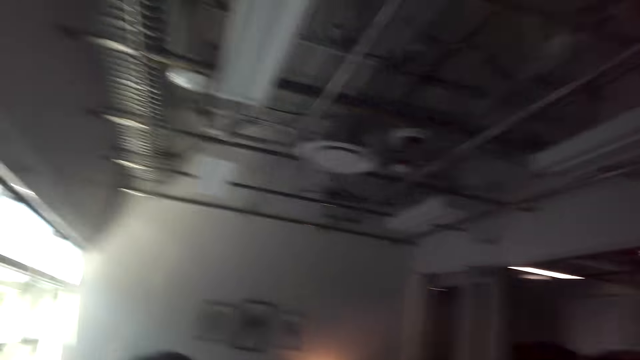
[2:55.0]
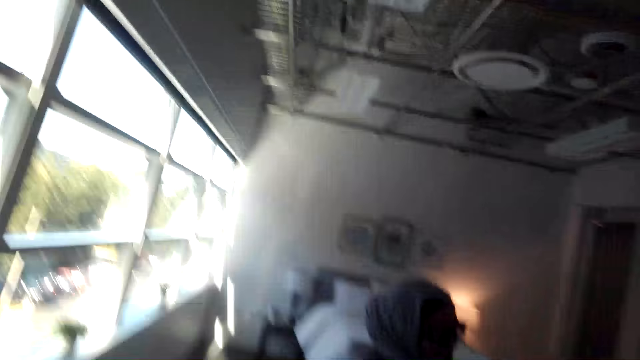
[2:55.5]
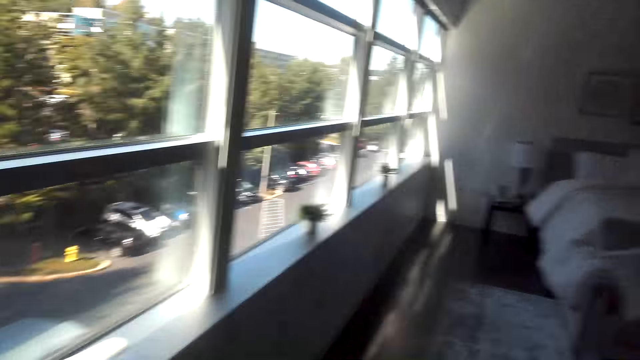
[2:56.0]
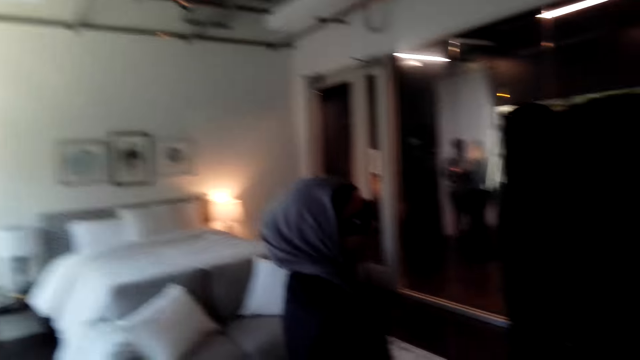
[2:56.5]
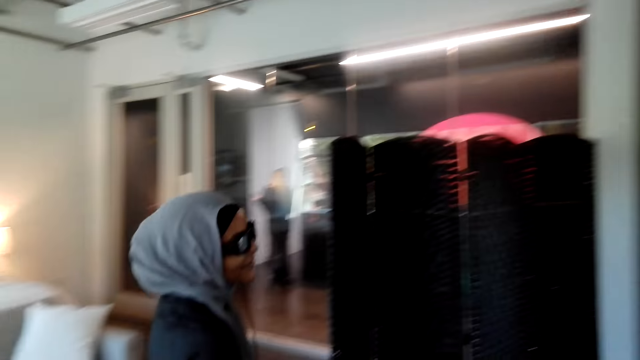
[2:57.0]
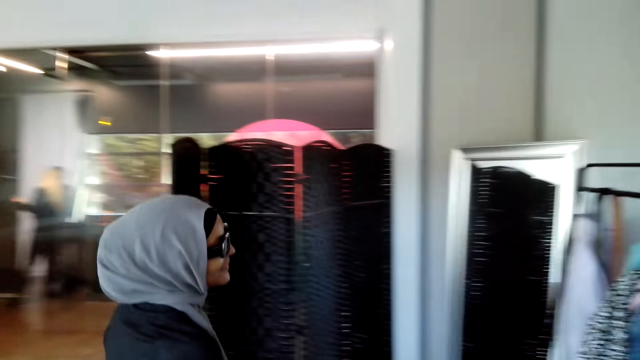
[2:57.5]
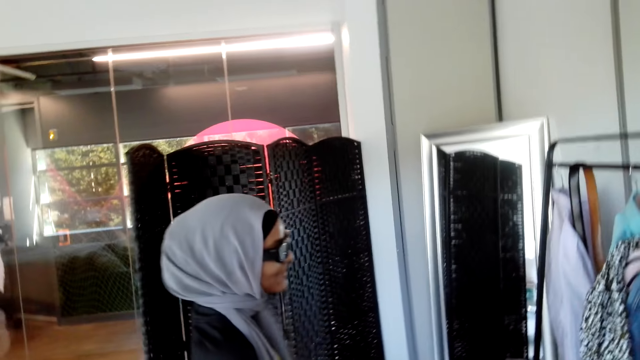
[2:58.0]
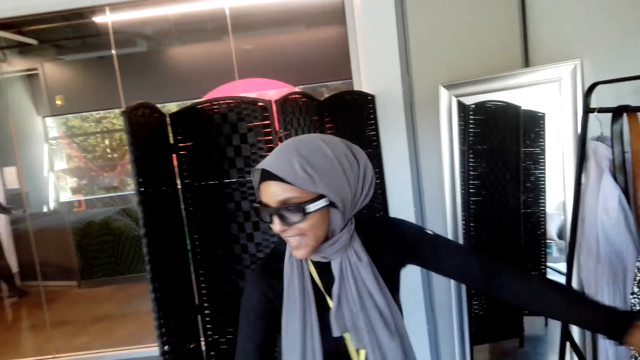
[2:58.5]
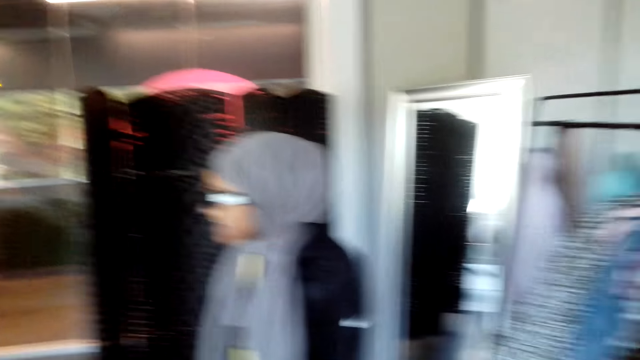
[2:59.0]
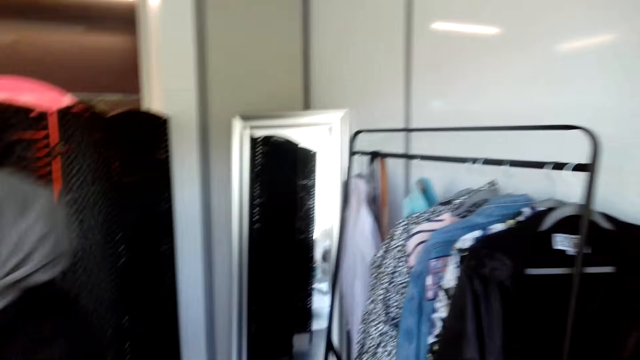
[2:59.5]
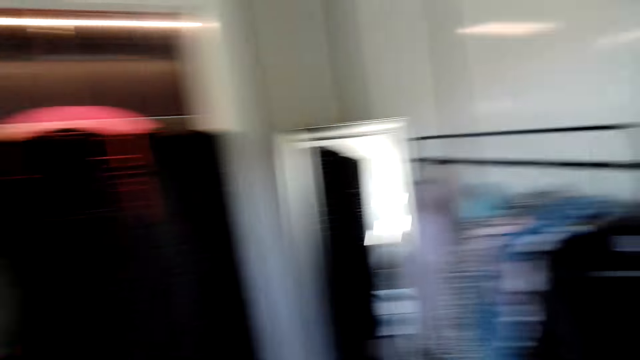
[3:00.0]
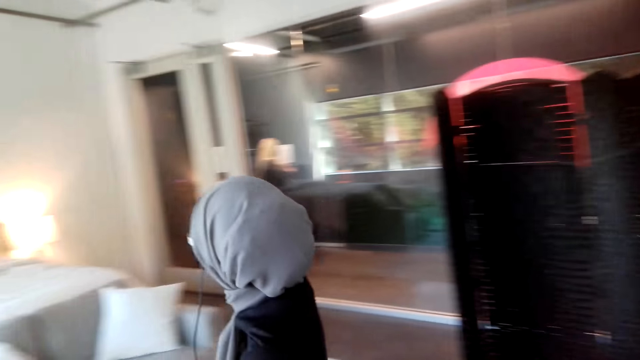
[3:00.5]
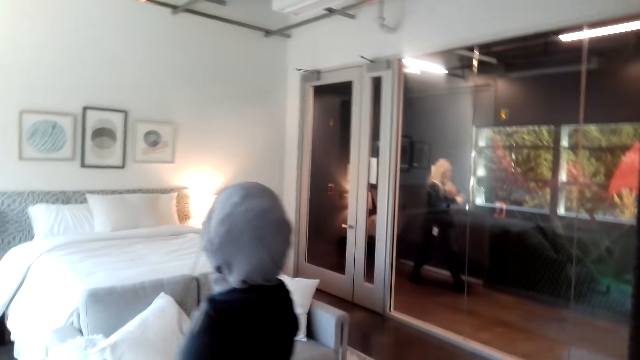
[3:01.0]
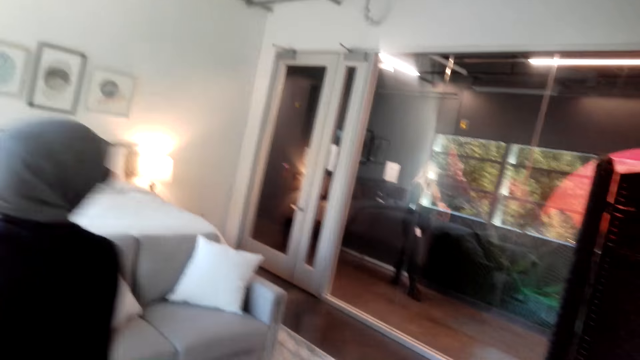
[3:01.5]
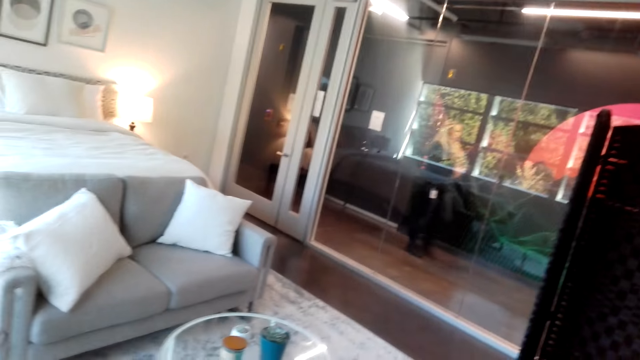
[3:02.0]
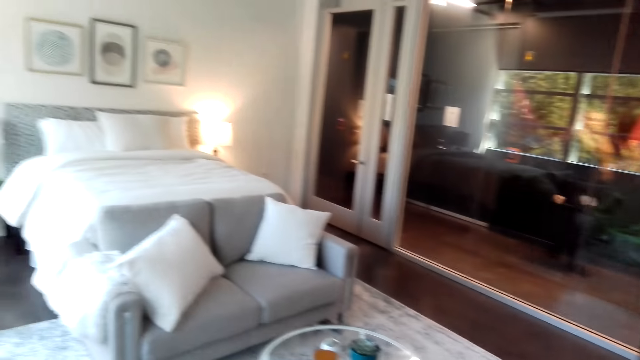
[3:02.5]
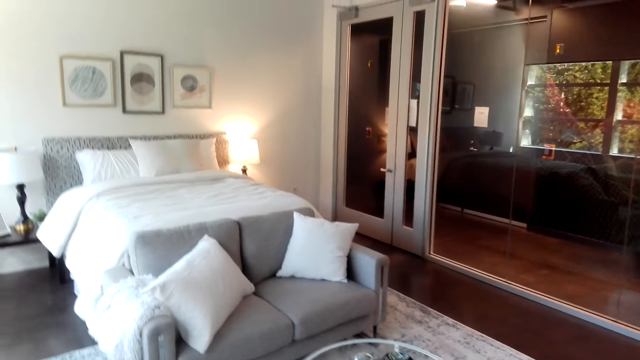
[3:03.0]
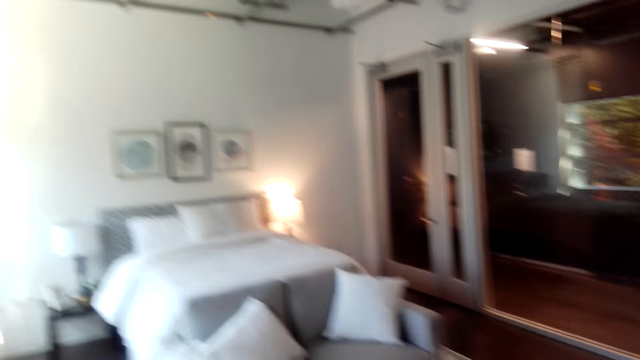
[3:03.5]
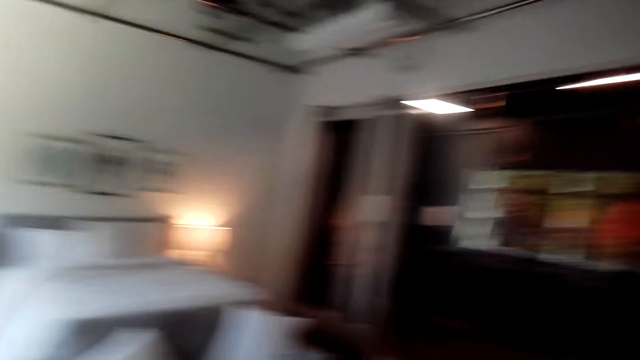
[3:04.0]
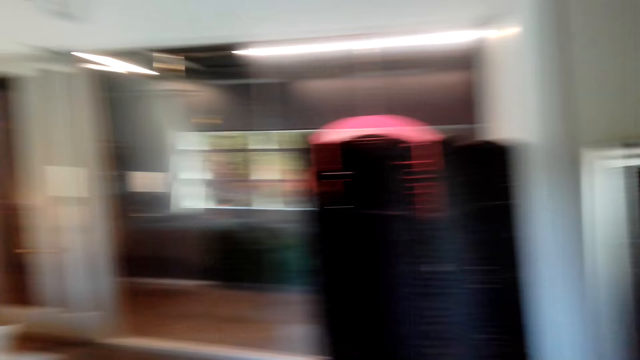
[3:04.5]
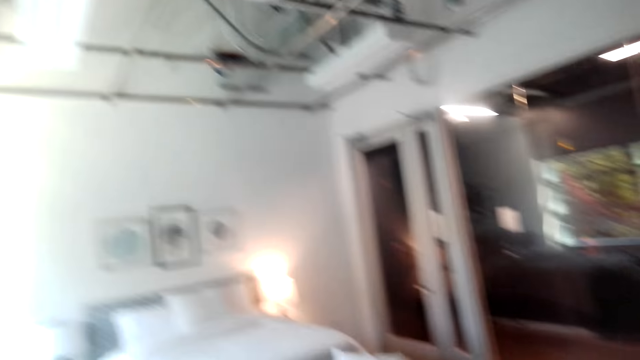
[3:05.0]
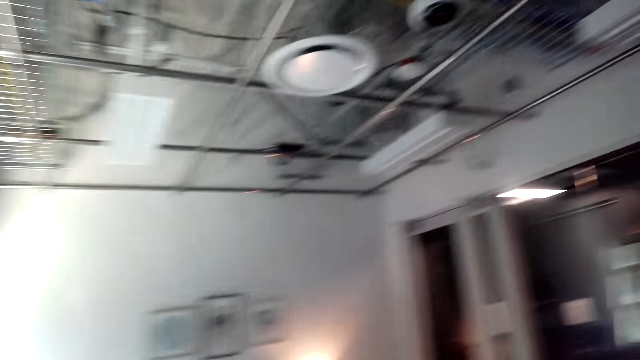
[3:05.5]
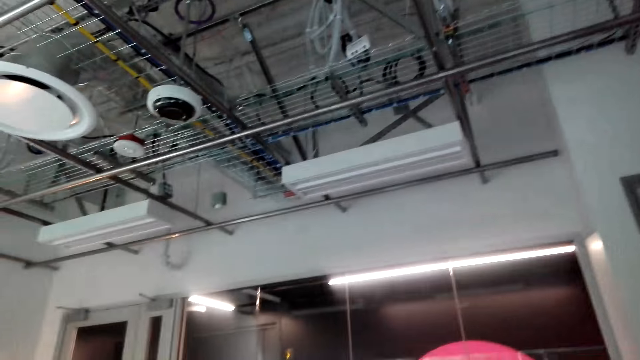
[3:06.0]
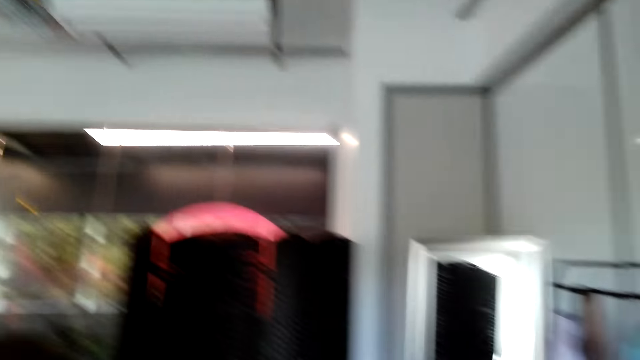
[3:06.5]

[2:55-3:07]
The camera wearer looks around the room.

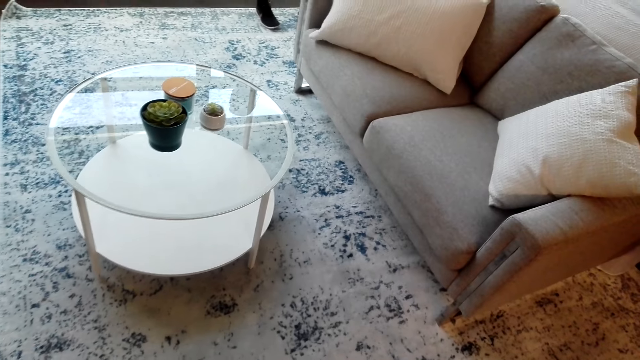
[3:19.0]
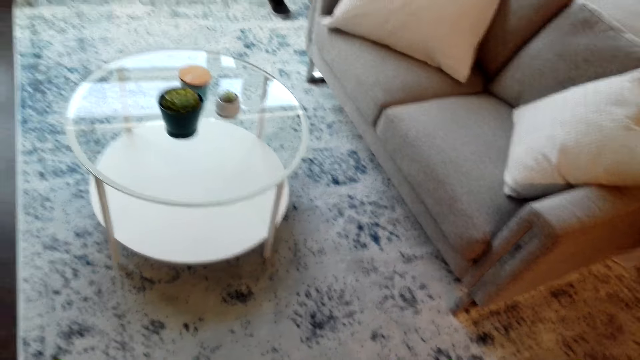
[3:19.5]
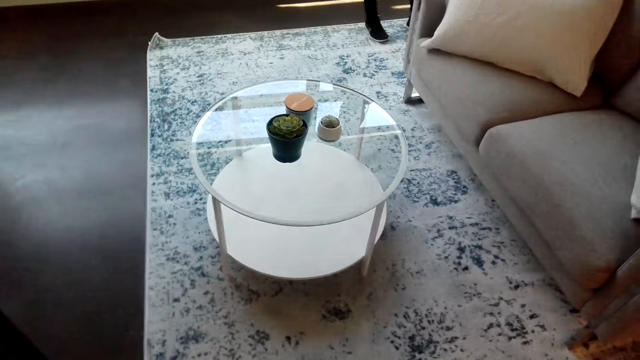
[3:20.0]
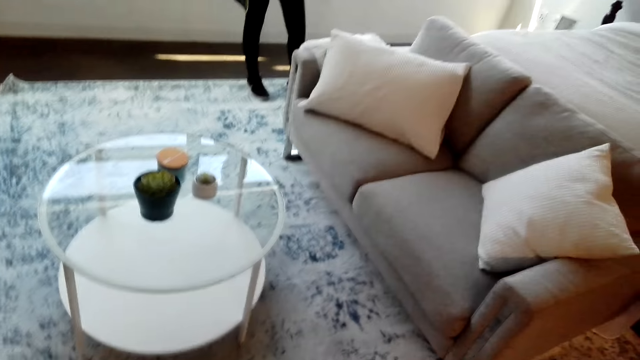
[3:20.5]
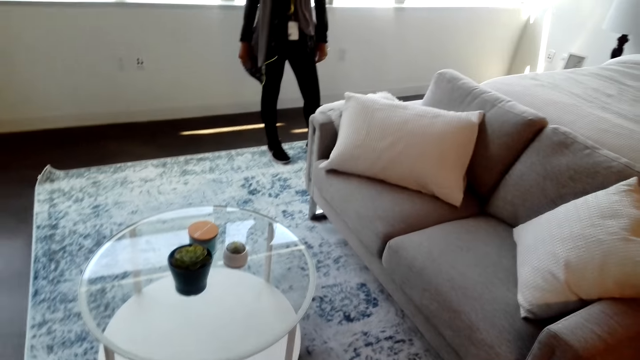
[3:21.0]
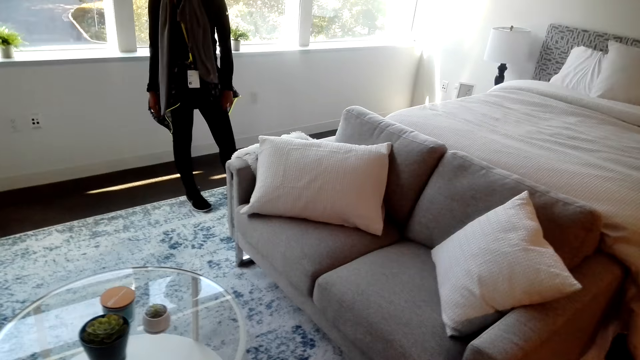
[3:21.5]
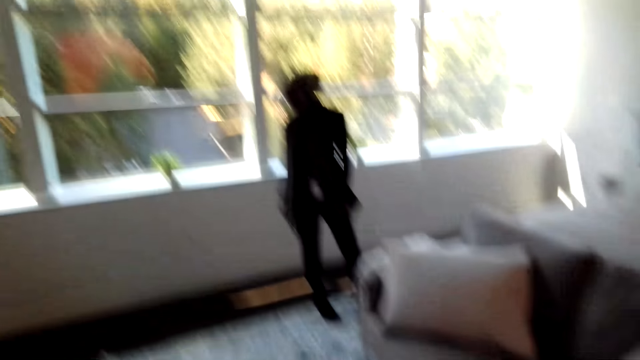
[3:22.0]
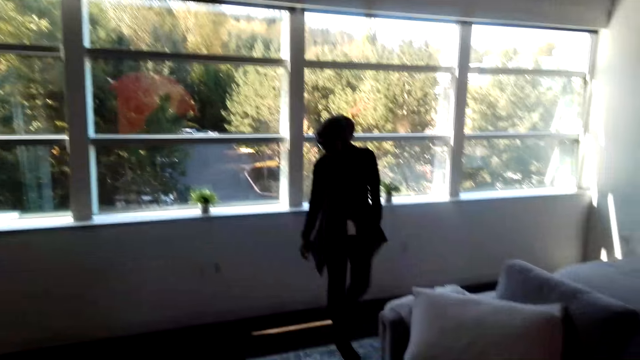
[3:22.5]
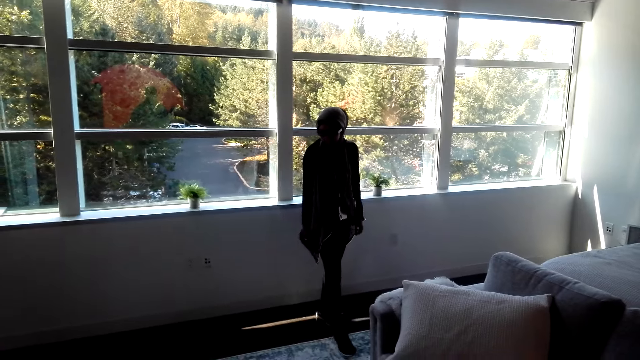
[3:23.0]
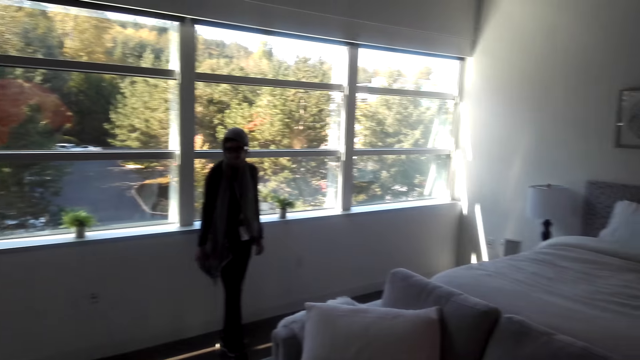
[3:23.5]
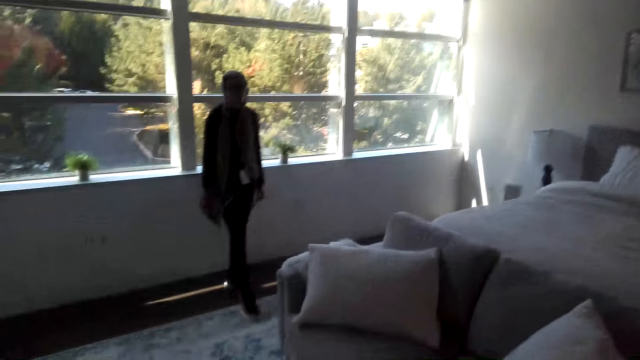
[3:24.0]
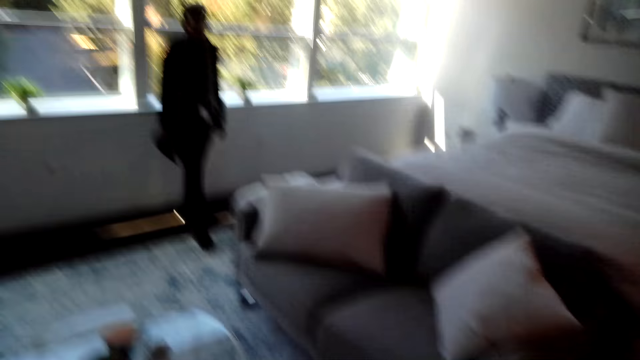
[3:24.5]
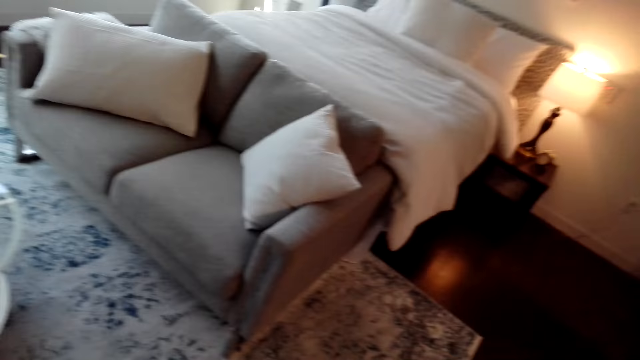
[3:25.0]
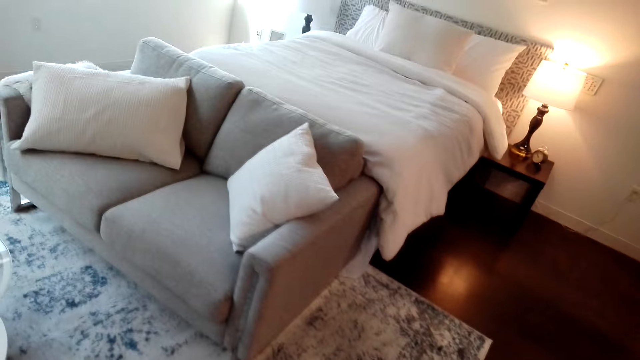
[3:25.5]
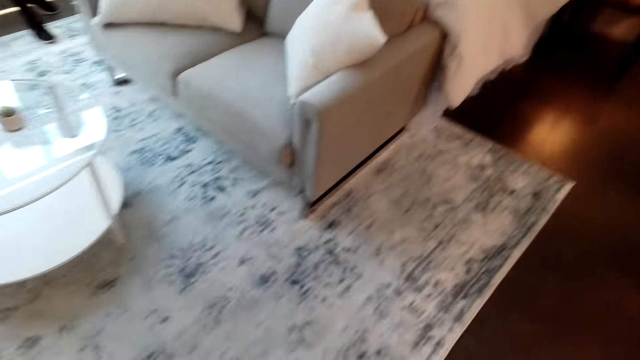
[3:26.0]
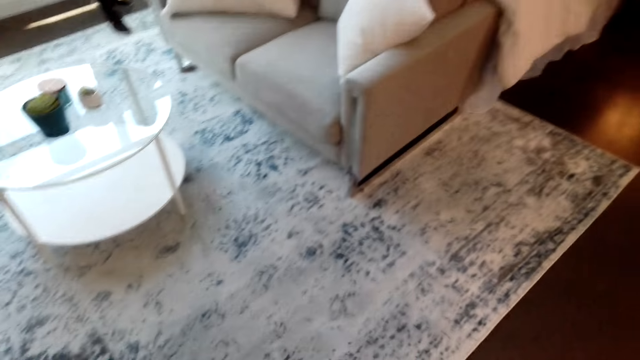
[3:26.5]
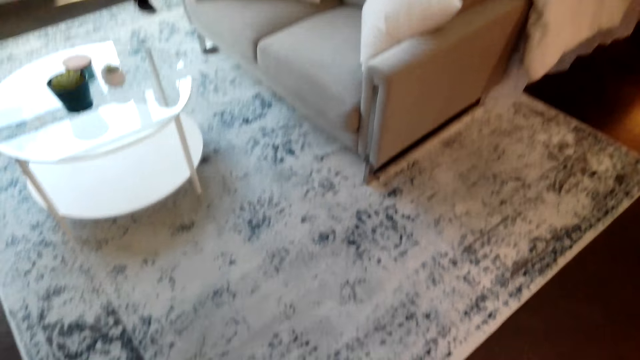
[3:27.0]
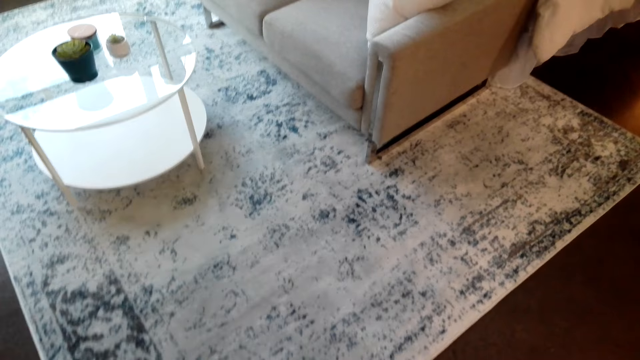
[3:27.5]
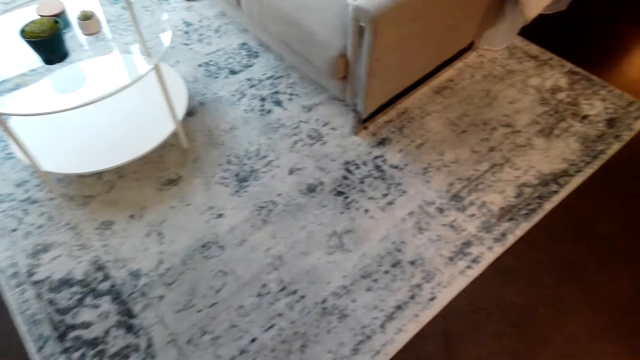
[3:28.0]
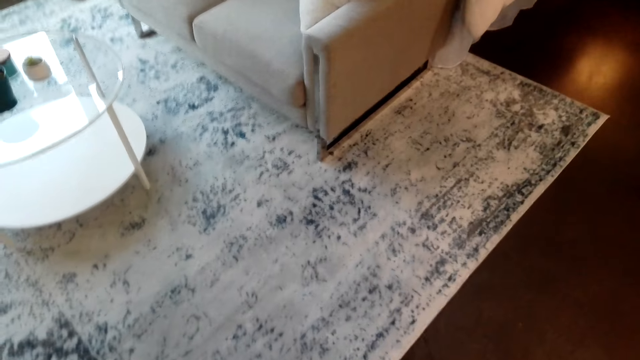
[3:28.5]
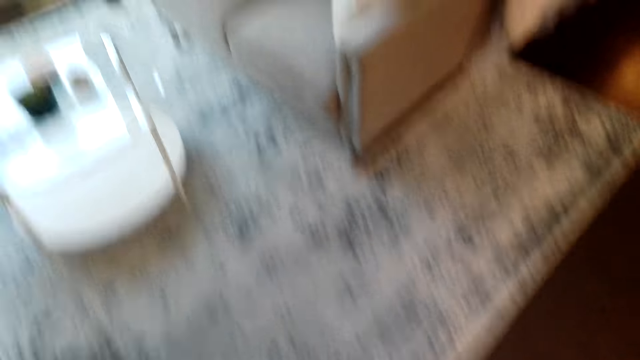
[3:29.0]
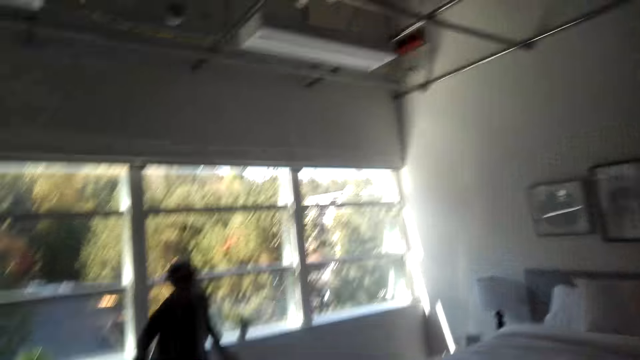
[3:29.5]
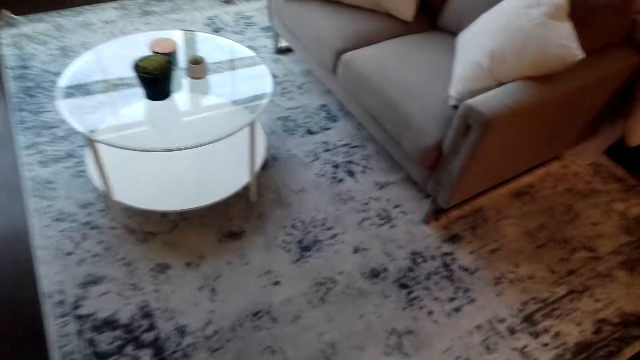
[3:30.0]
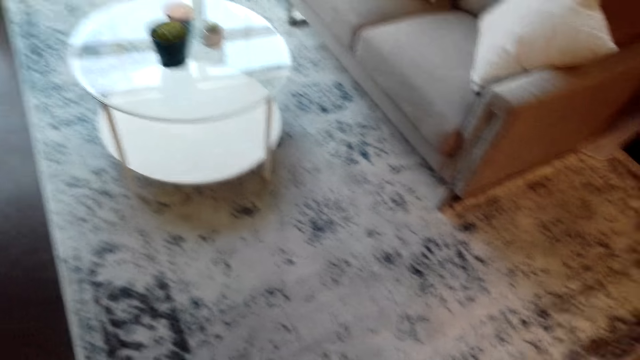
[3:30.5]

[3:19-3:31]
The woman stands in the room. The camera wearer looks around the room.
